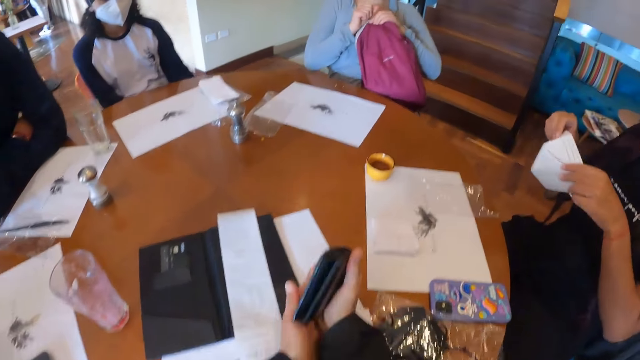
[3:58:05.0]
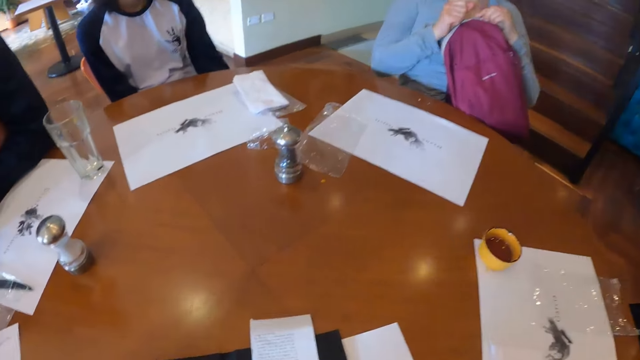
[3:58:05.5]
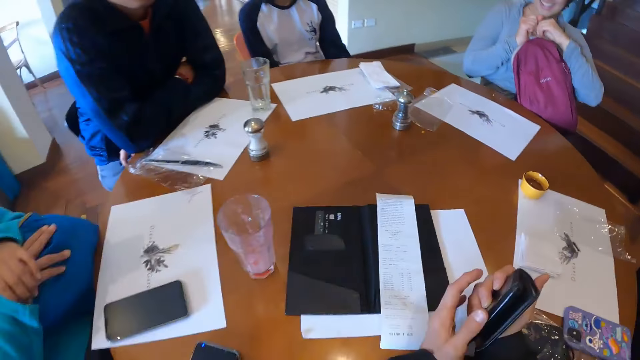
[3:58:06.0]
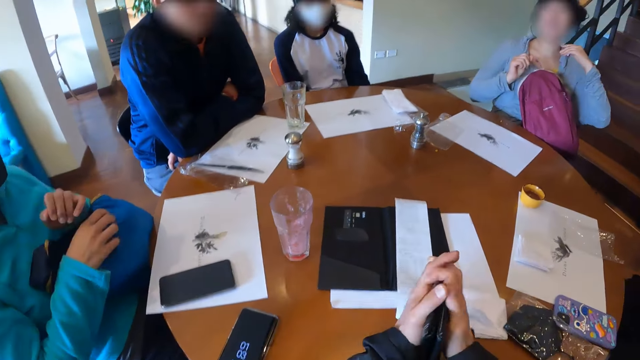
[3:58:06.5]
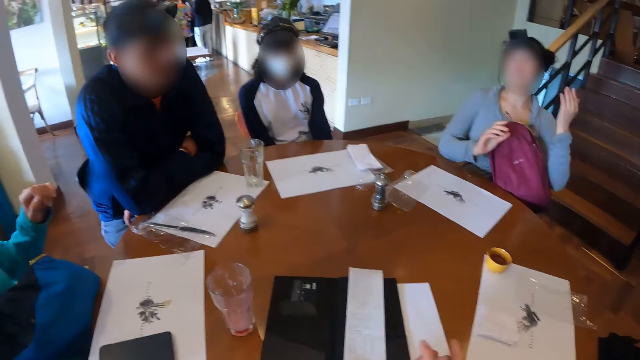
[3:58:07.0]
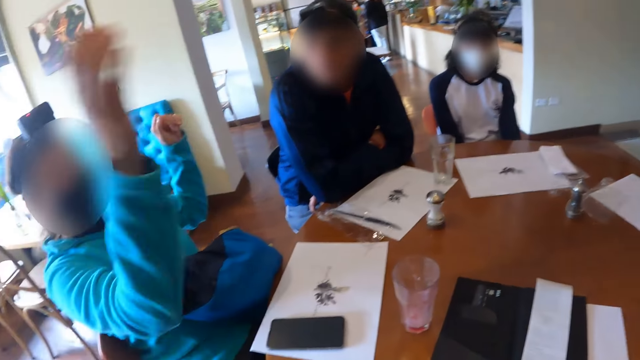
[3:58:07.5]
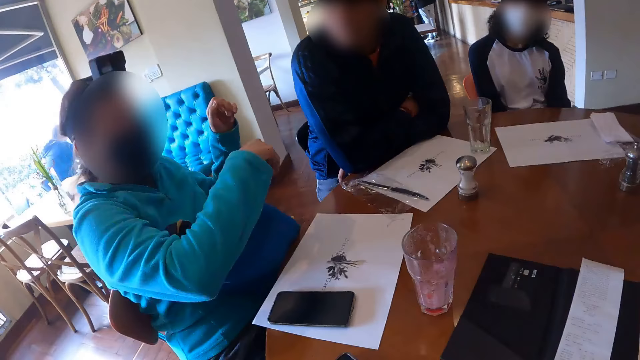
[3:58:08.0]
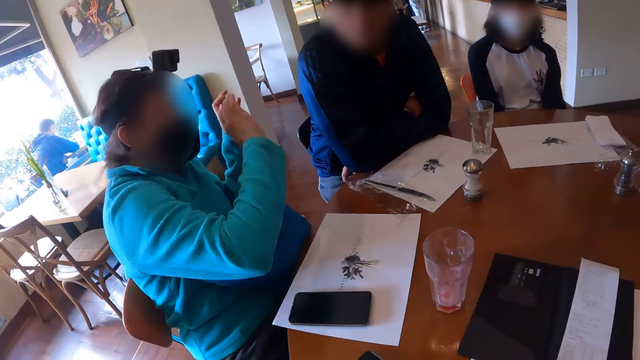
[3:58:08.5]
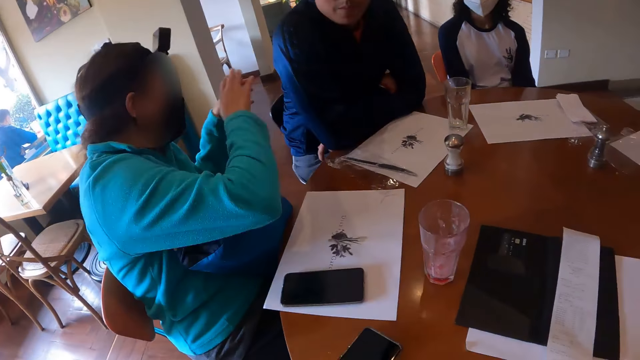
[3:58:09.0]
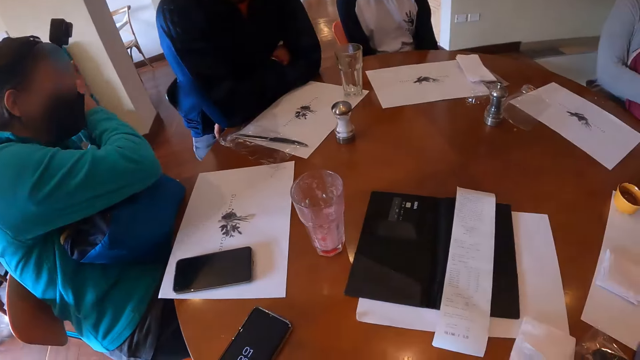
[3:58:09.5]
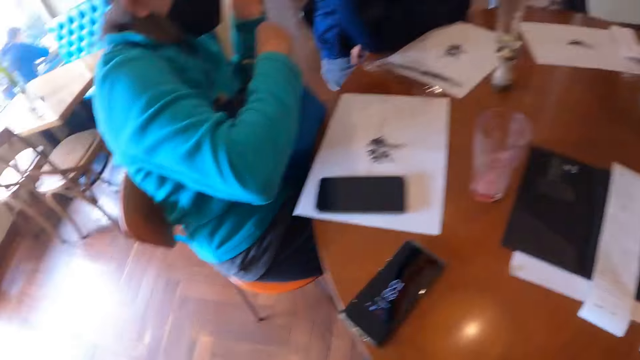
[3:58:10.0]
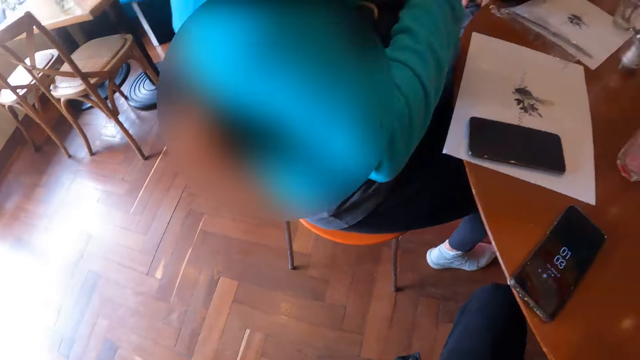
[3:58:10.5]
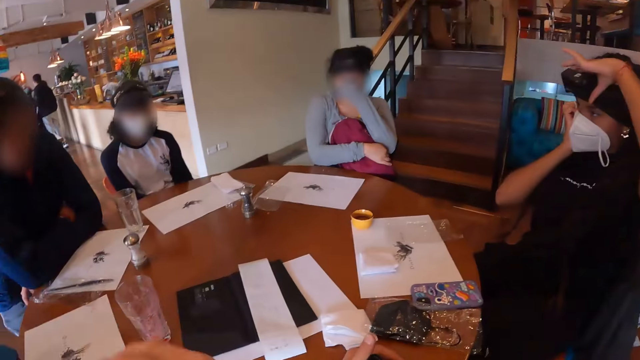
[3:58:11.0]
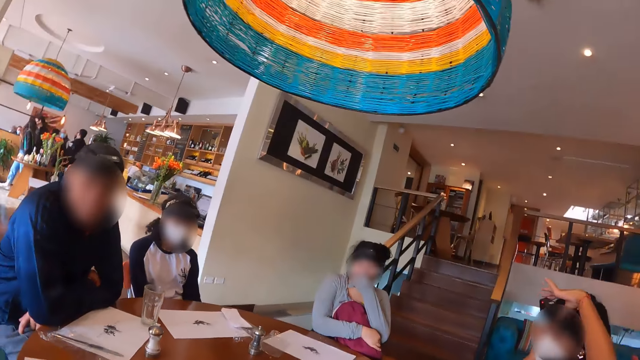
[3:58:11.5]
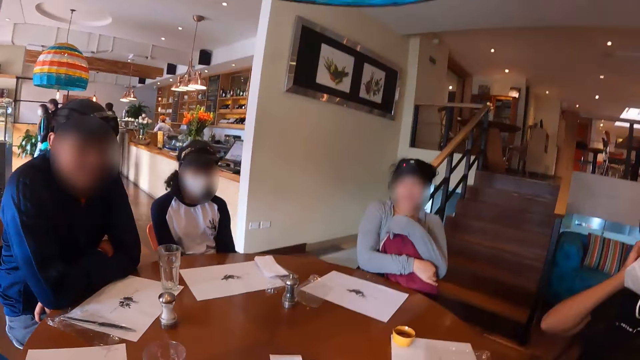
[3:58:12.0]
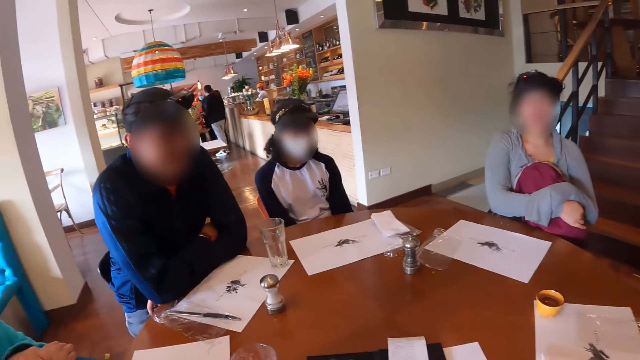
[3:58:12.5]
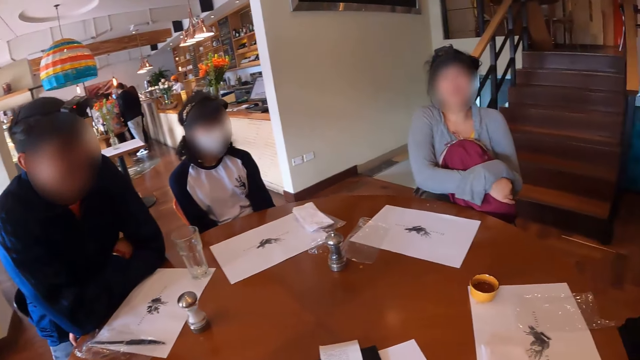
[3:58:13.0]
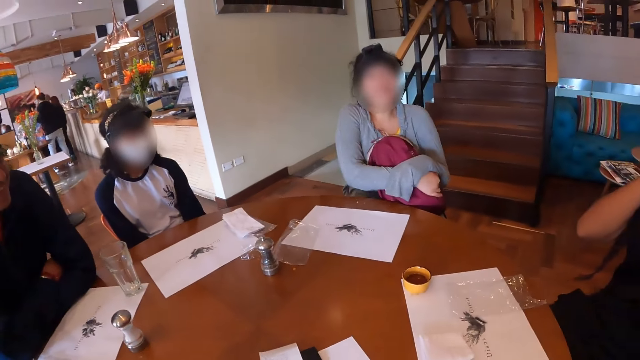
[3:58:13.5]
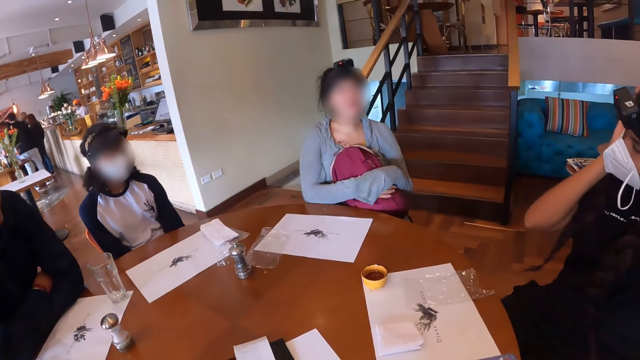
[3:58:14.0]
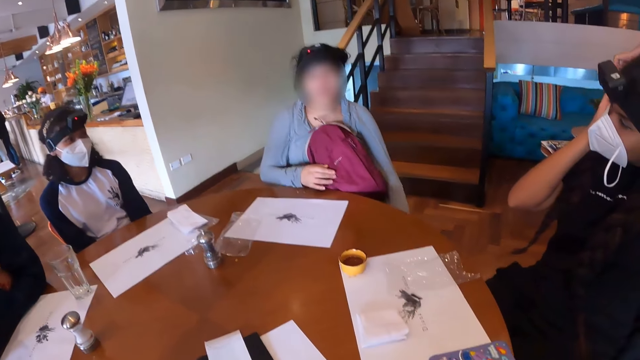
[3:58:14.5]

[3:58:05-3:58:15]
The camera wearer places both hands on the table. He lifts his right hand towards his face. A woman touches her face with her left hand. The camera wearer talks to four people. Another woman adjusts the camera on her head with her left hand.

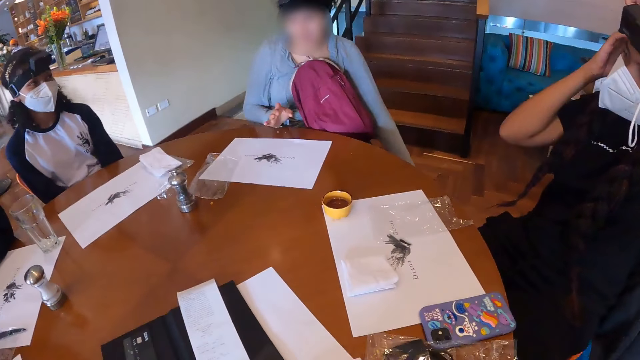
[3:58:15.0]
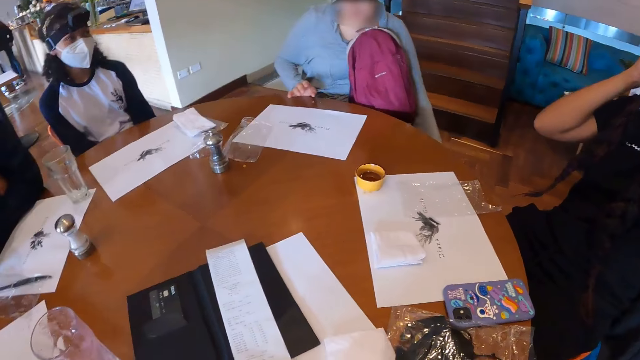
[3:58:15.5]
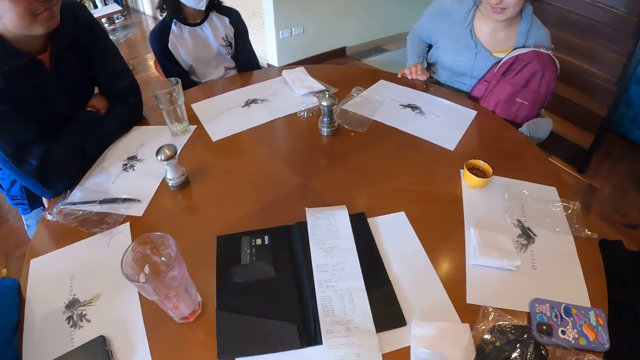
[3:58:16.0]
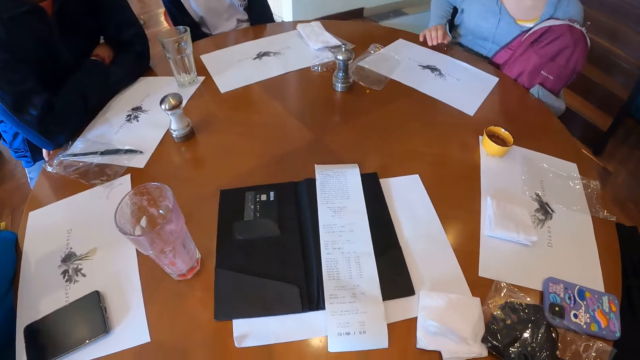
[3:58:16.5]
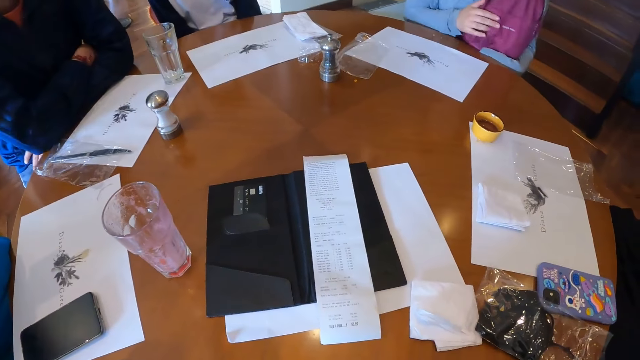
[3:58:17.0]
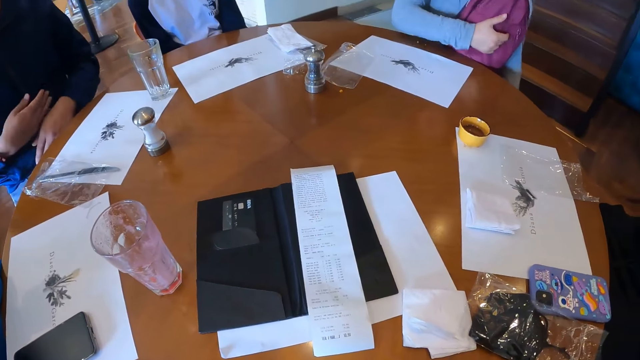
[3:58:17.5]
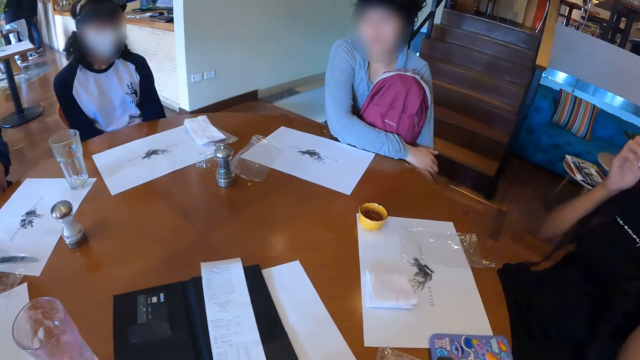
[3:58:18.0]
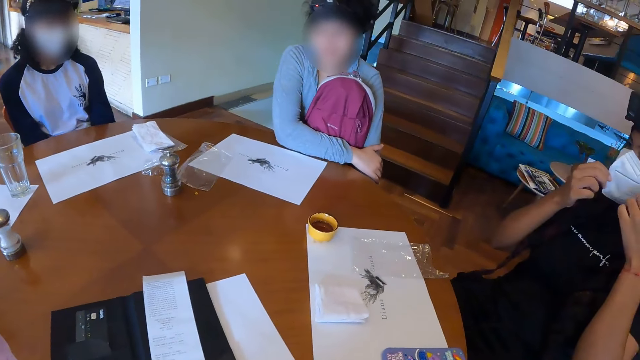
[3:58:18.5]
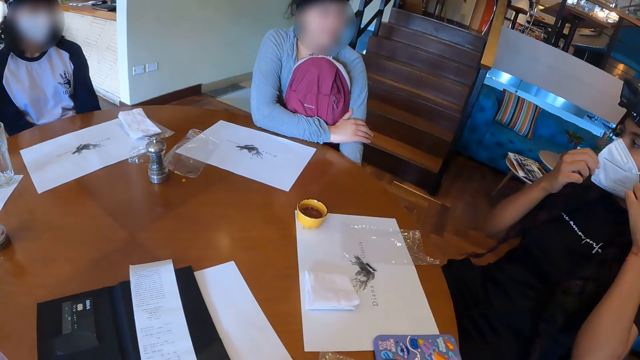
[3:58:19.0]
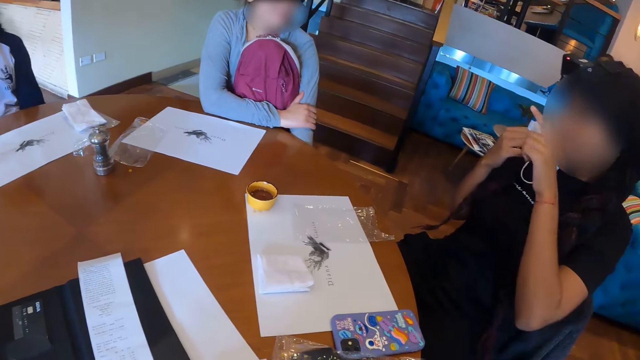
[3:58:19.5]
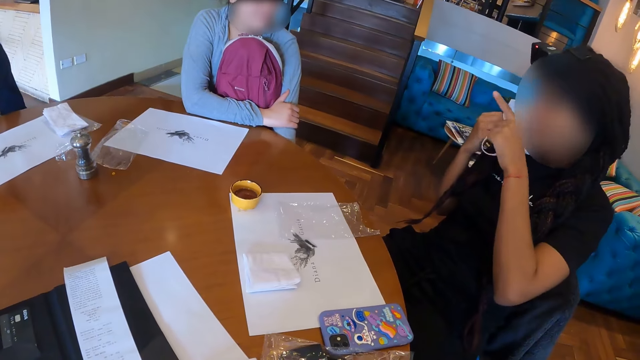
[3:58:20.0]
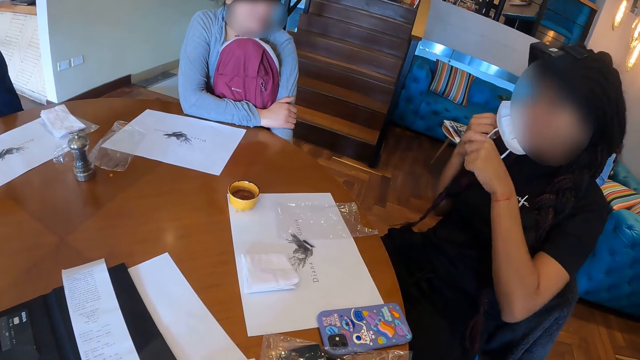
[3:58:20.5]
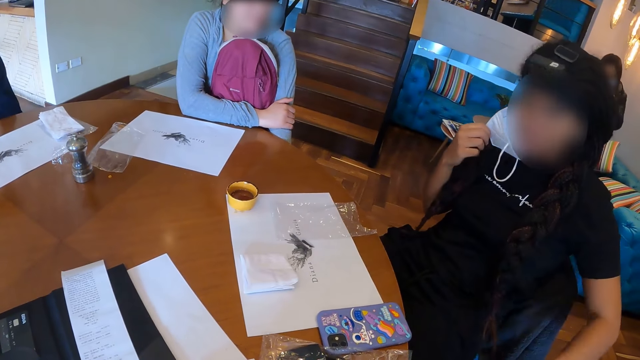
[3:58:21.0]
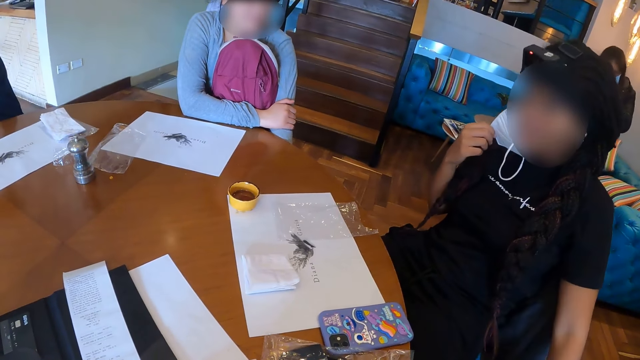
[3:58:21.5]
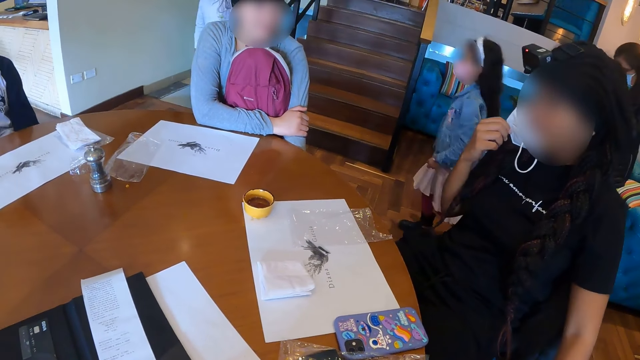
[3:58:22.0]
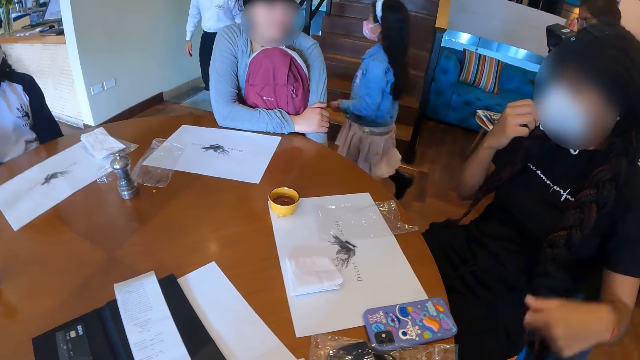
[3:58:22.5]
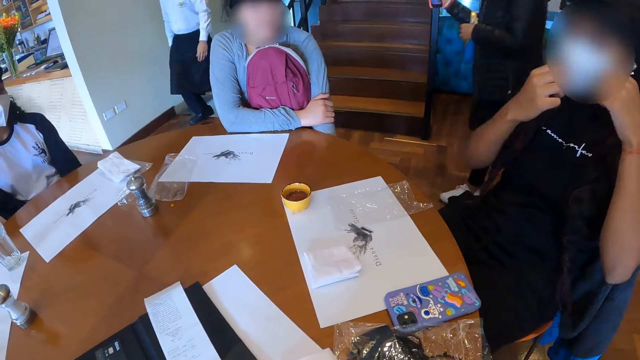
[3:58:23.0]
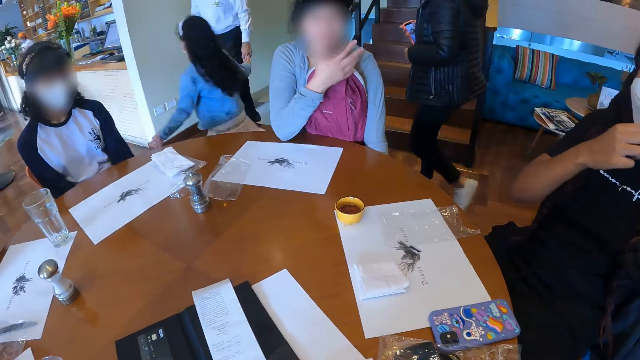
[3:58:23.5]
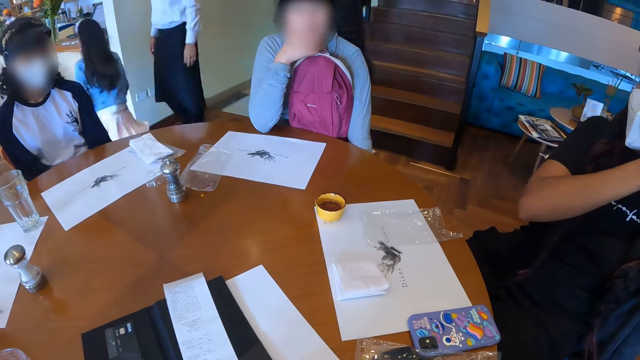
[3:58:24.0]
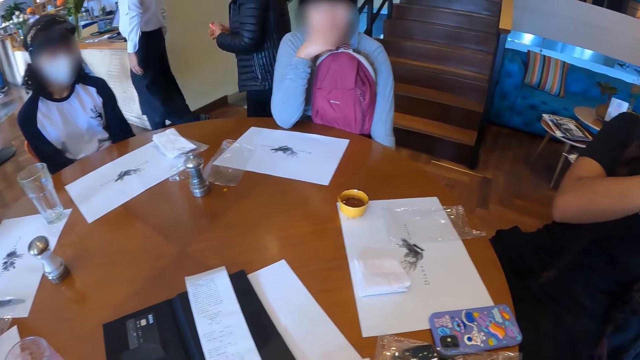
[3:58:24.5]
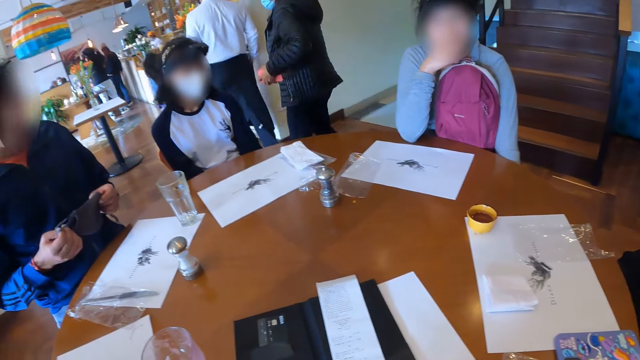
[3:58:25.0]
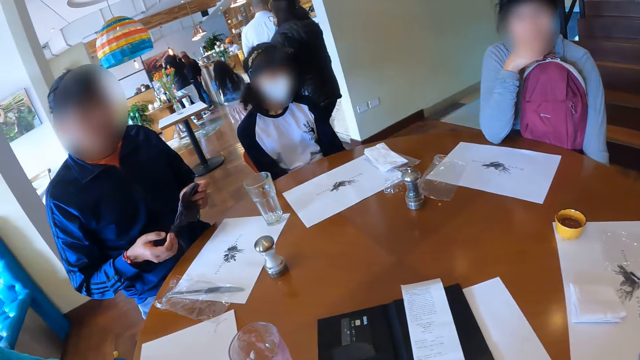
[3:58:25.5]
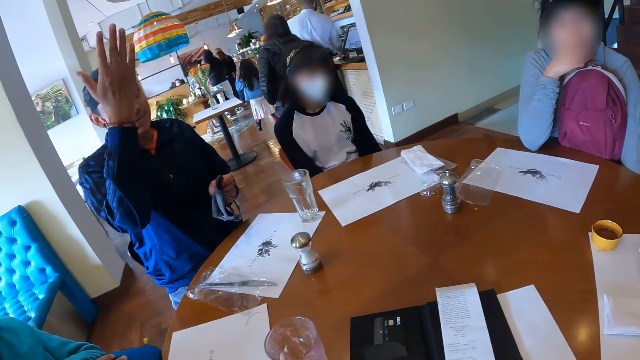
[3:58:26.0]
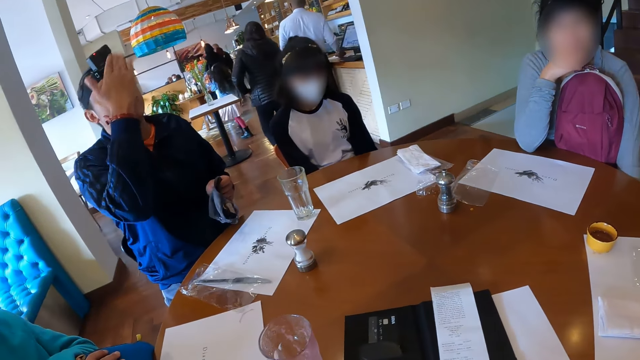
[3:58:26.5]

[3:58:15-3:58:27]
A woman adjusts the nose mask on her face with both hands. She adjusts the nose mask on her face with both hands again. Another woman touches her face with her right hand.
